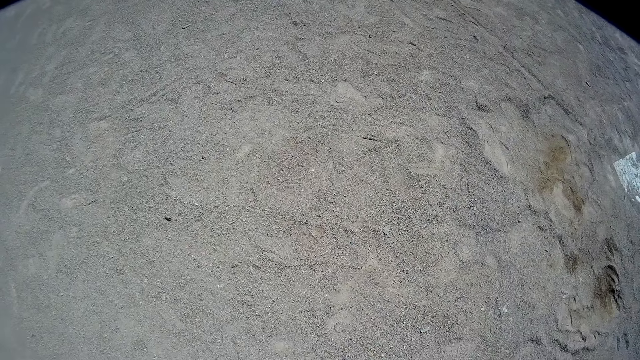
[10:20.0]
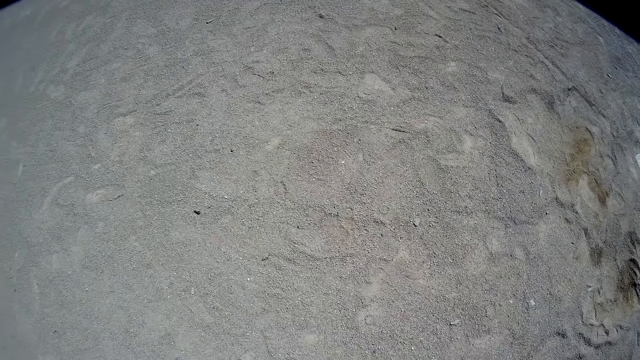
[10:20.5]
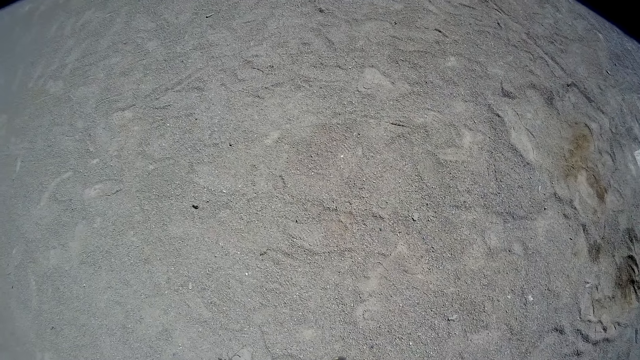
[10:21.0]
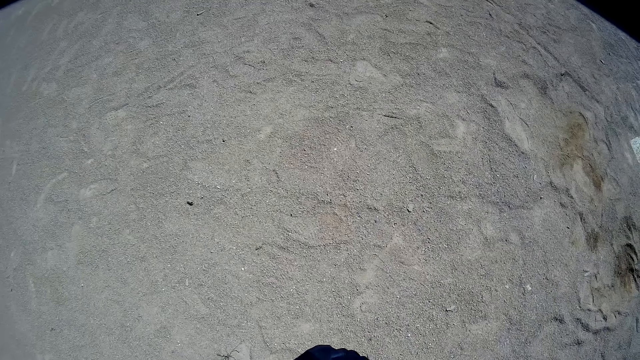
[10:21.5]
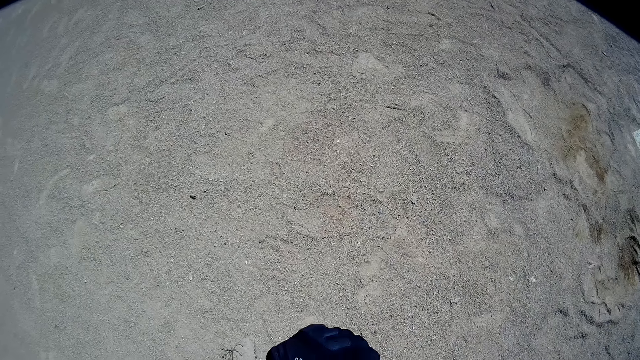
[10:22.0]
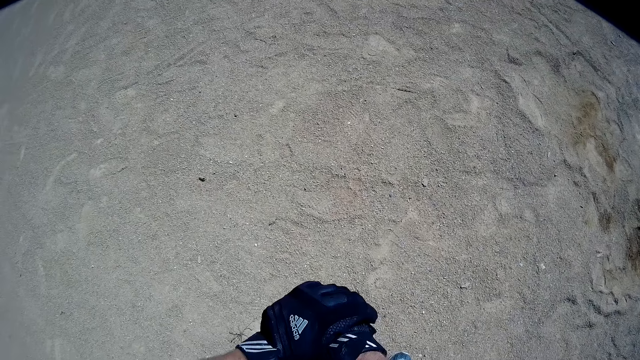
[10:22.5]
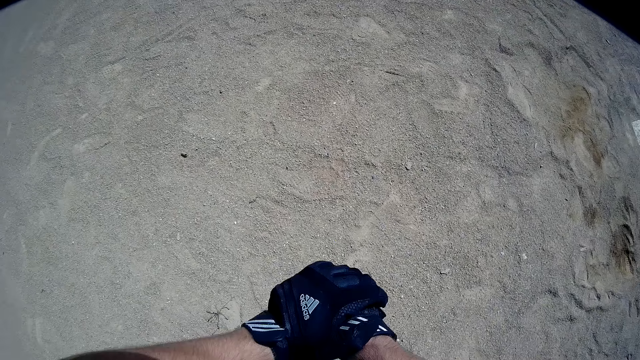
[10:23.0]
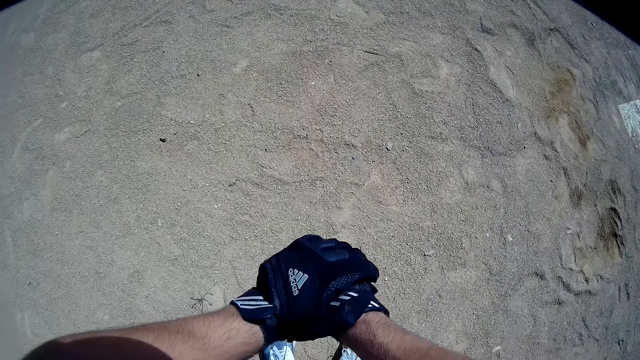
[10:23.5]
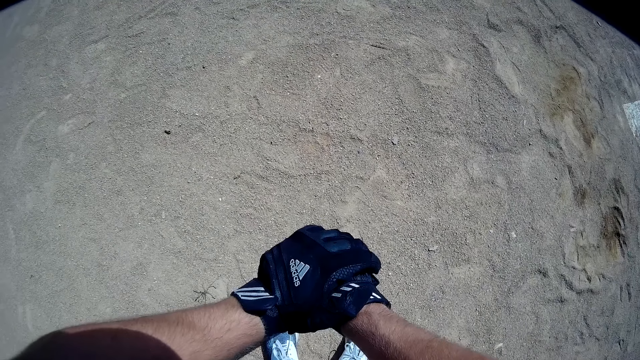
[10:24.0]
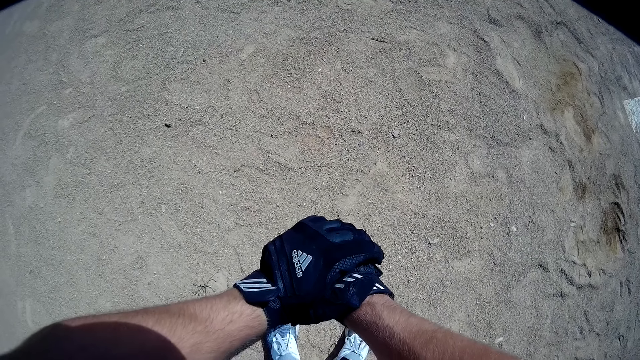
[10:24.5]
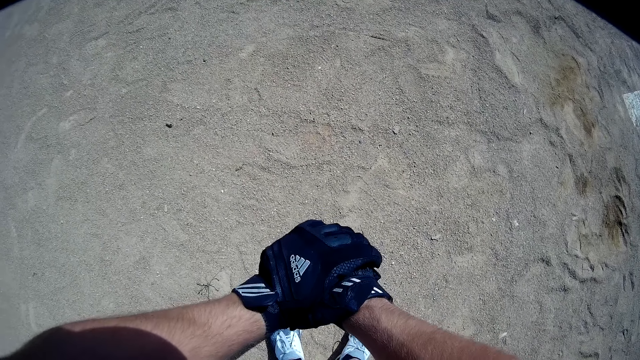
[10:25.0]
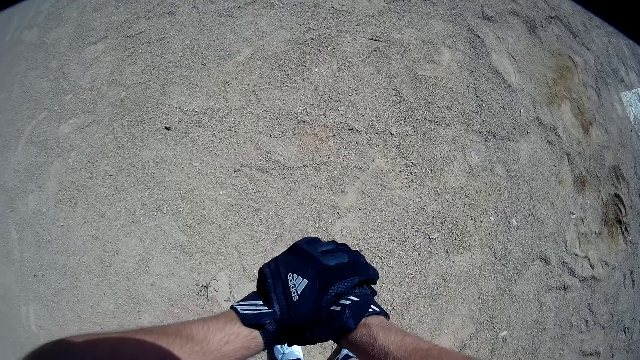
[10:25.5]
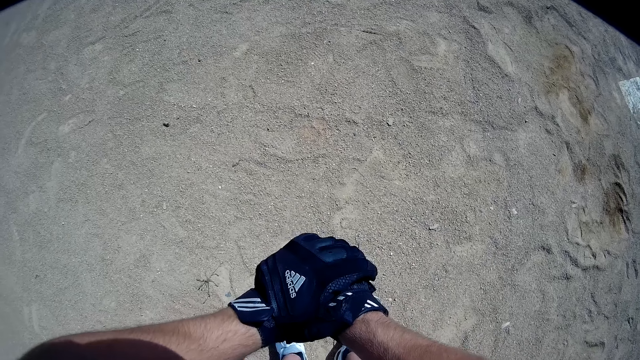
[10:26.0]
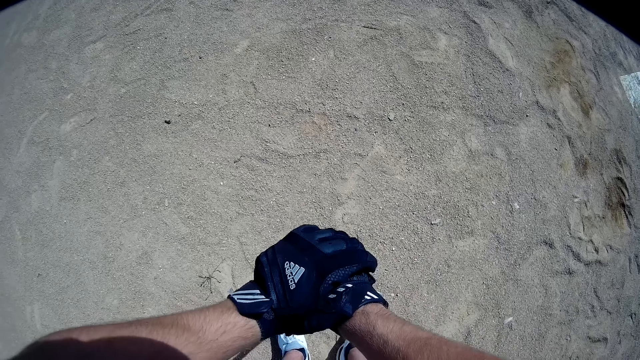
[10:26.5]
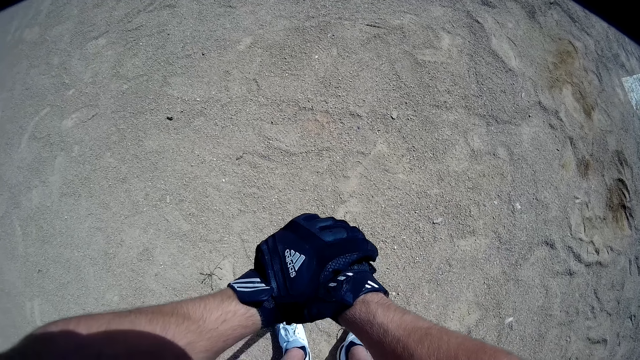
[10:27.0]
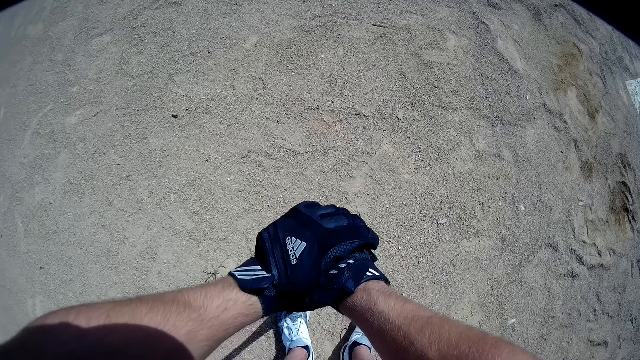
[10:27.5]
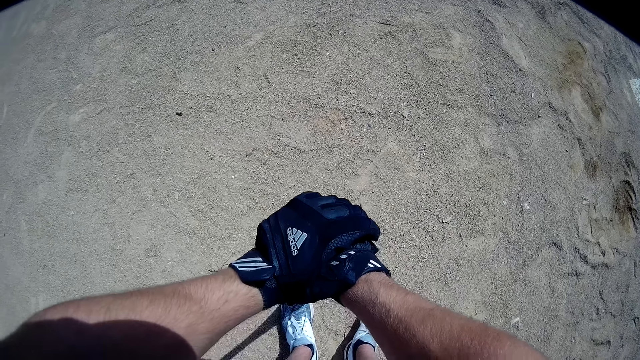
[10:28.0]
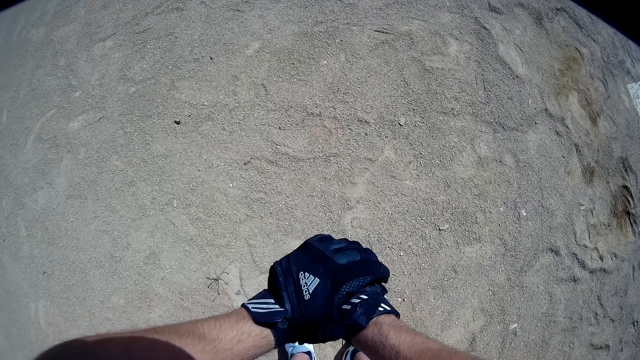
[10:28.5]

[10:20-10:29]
The camera wearer puts his hands on the baseball bat.

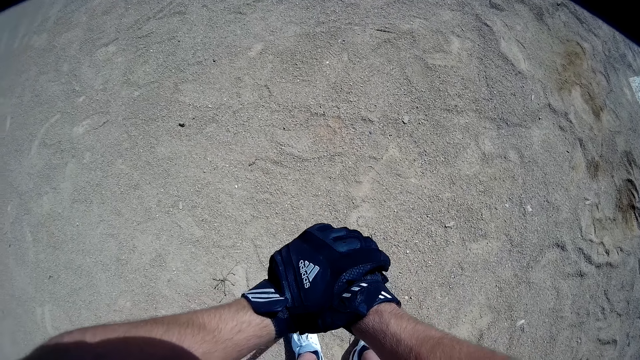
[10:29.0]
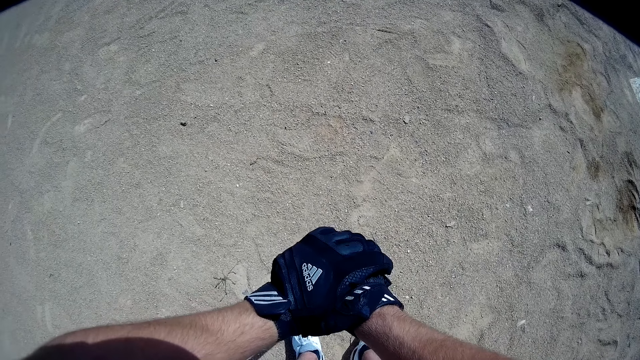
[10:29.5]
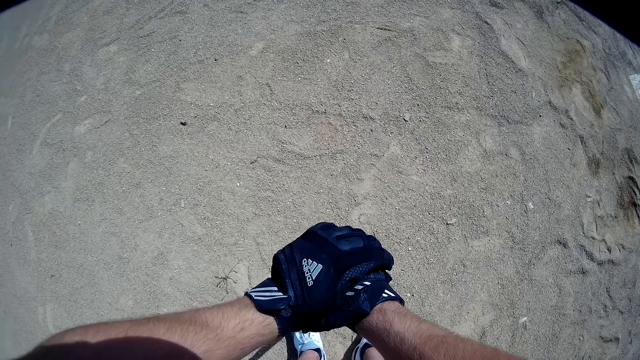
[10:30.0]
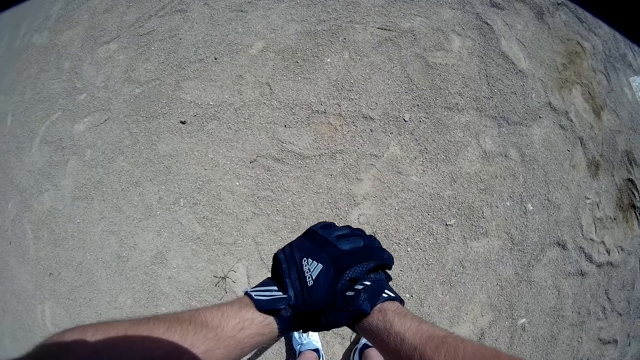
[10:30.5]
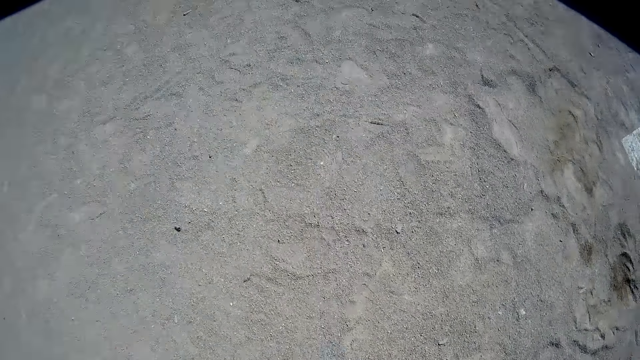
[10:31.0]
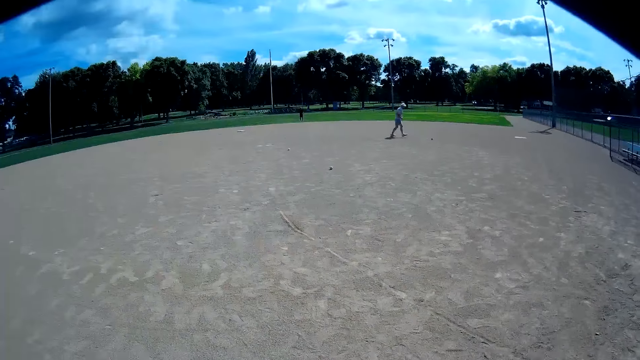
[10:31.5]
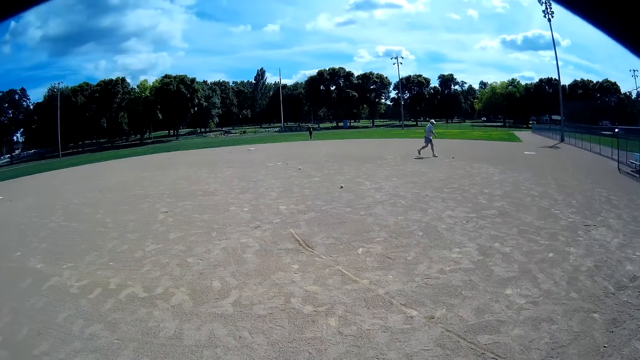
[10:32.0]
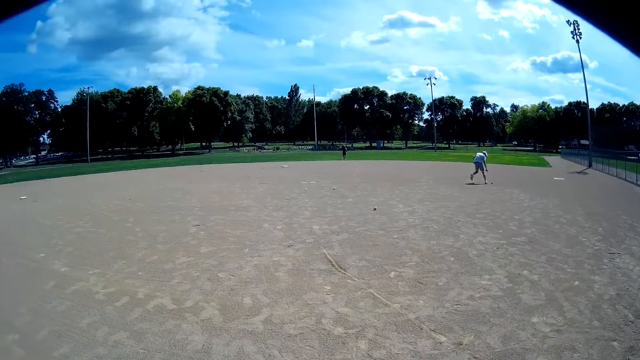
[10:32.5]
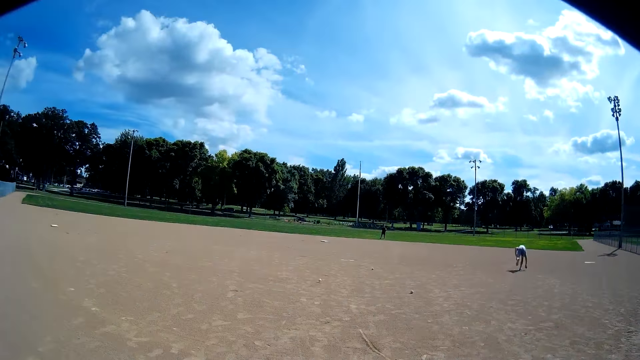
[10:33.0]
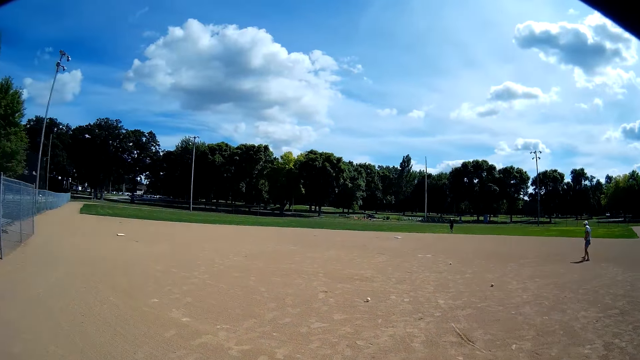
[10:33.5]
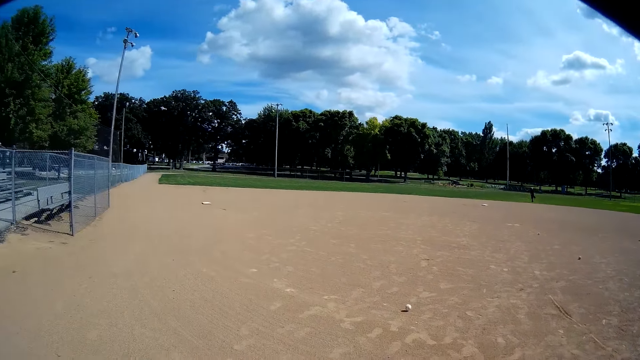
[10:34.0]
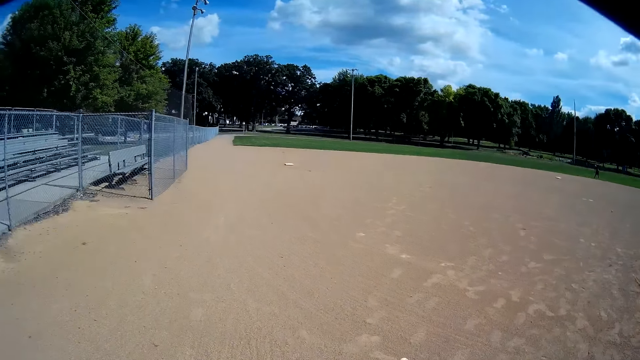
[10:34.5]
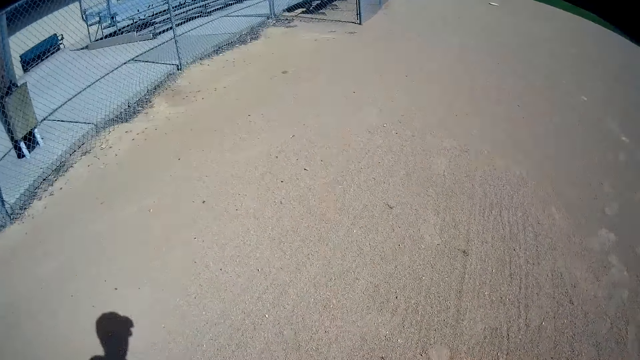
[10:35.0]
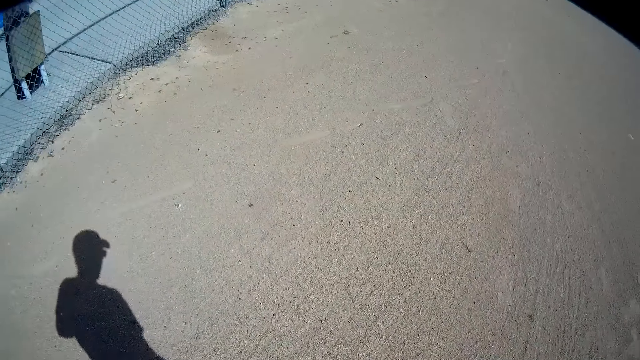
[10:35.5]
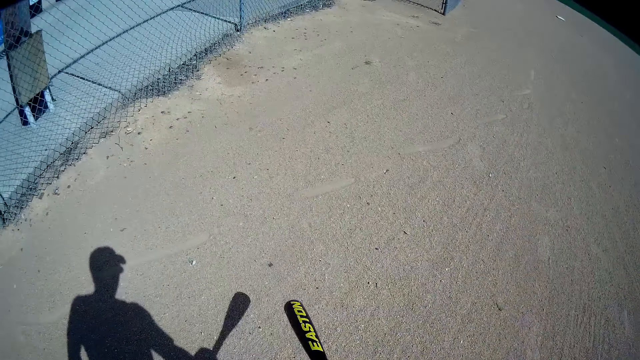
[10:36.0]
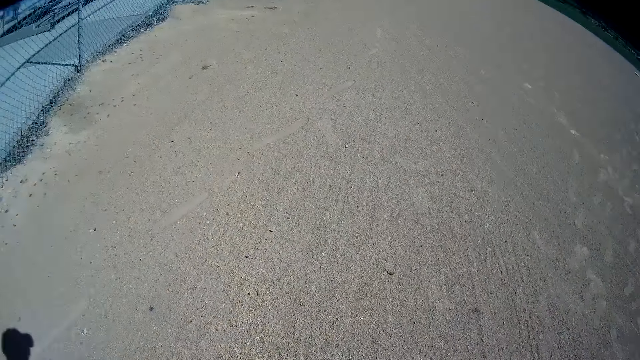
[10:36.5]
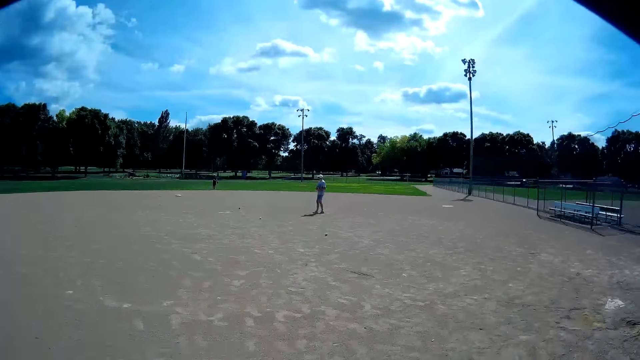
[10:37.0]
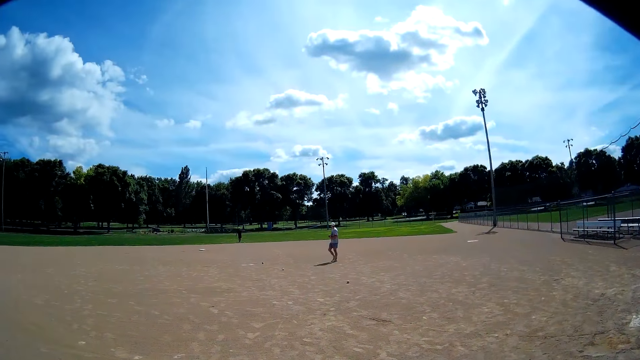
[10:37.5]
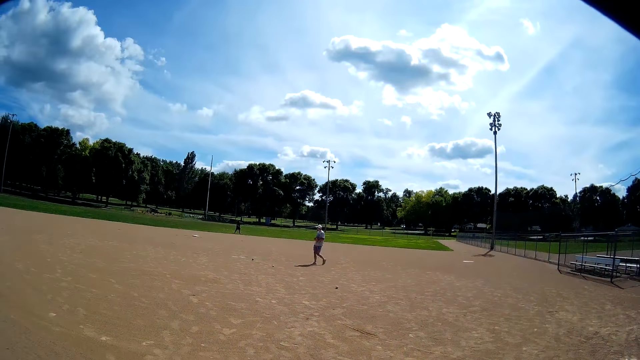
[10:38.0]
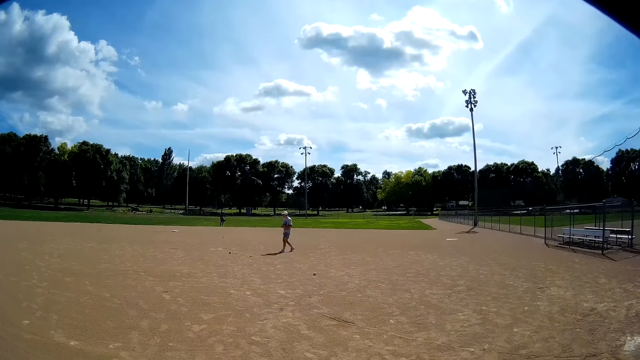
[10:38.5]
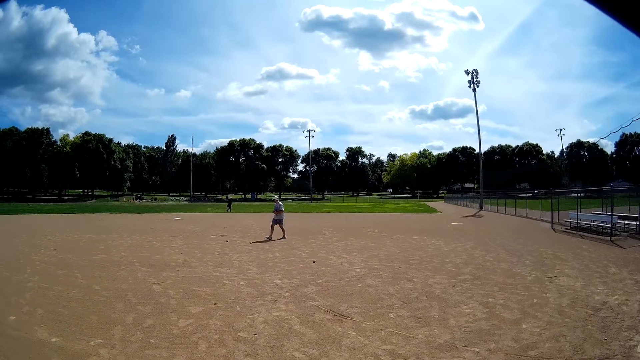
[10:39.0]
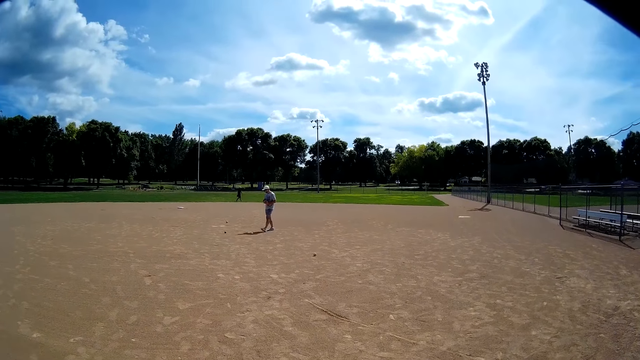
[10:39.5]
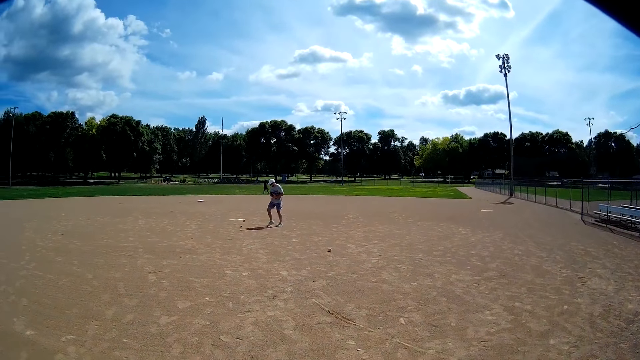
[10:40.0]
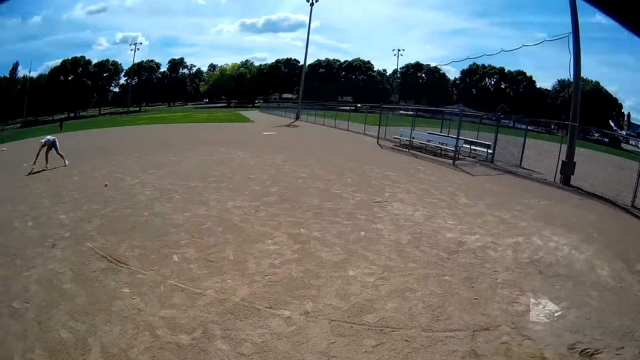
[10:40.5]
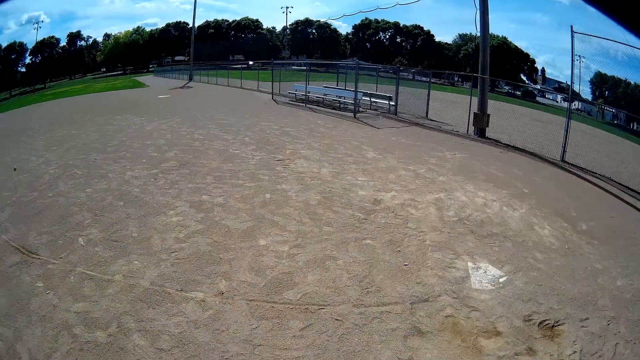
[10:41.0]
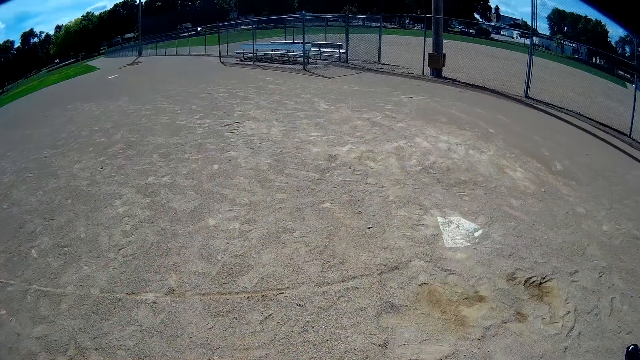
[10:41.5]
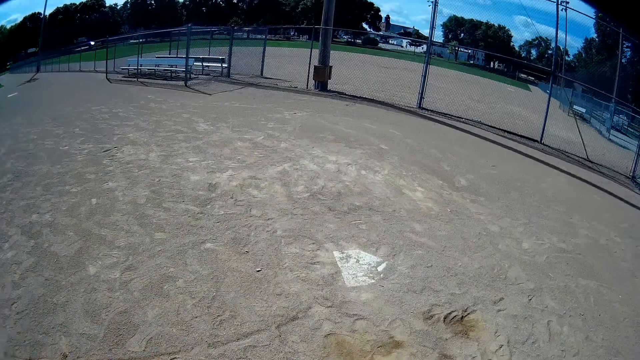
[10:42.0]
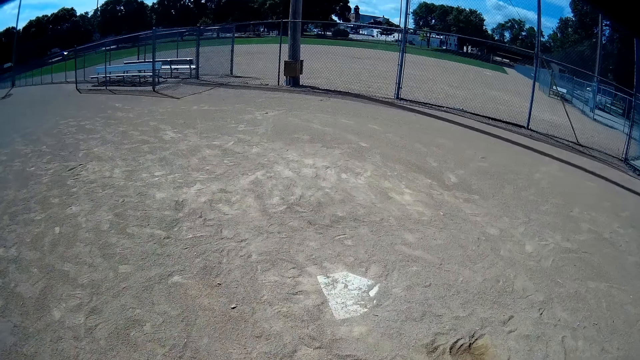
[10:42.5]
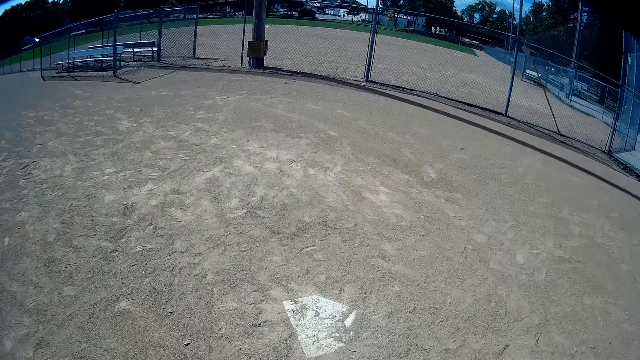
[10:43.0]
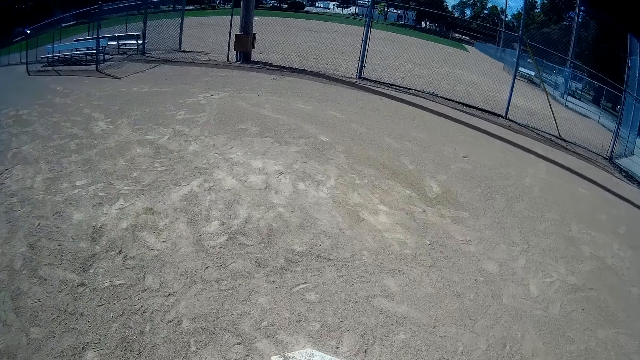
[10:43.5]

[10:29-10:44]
A man runs around. The man tosses a baseball to the camera wearer with his right hand and picks the ball. Another man kicks the ball. The camera wearer walks around. The first man walks around. The other man walks around. The first man picks the ball. The camera wearer looks around.
